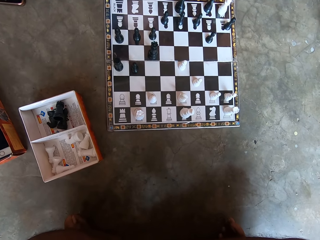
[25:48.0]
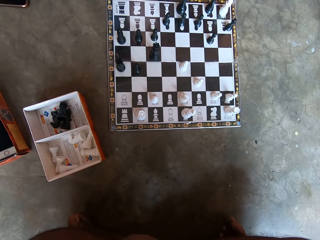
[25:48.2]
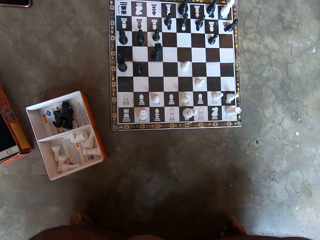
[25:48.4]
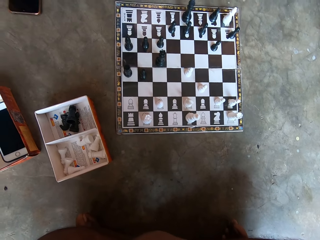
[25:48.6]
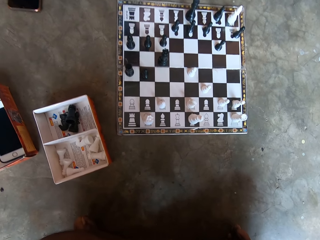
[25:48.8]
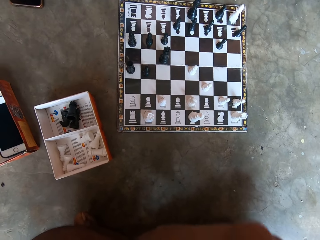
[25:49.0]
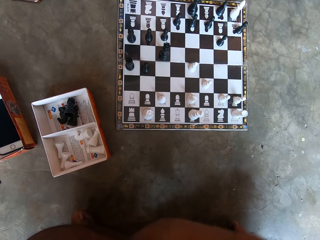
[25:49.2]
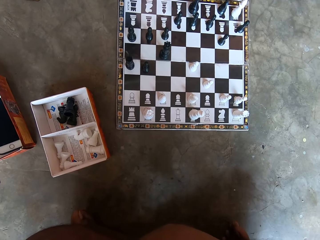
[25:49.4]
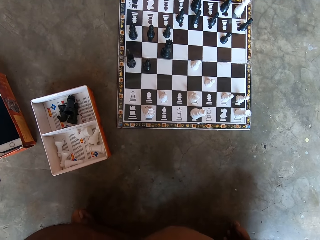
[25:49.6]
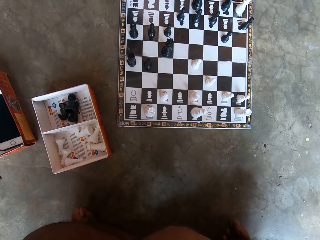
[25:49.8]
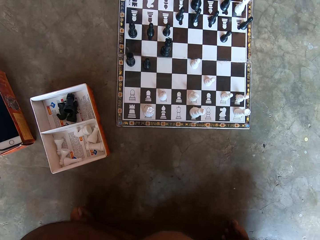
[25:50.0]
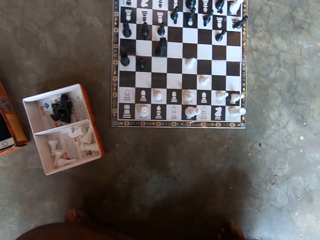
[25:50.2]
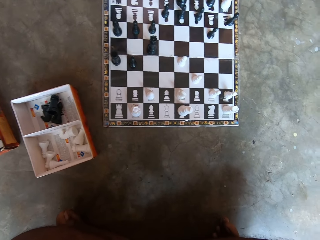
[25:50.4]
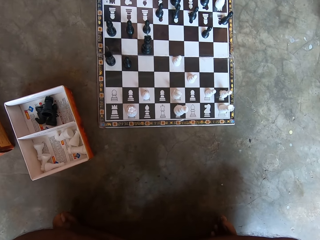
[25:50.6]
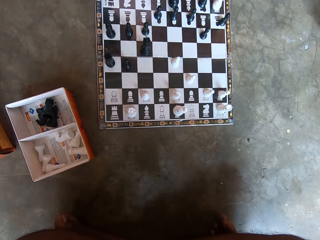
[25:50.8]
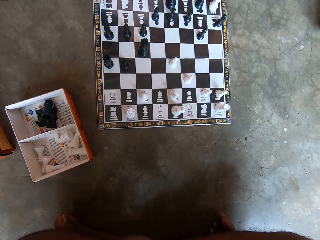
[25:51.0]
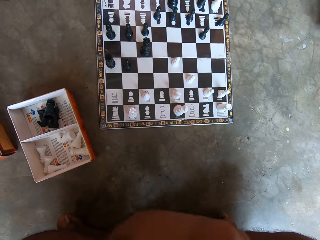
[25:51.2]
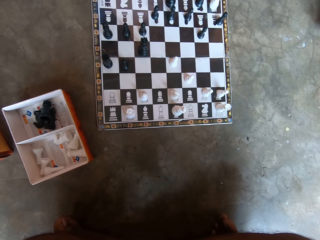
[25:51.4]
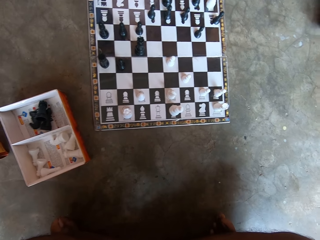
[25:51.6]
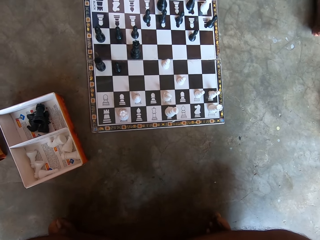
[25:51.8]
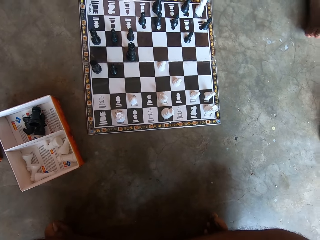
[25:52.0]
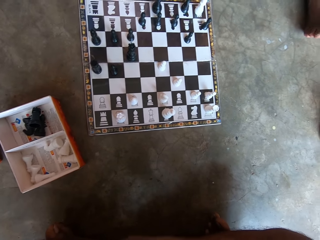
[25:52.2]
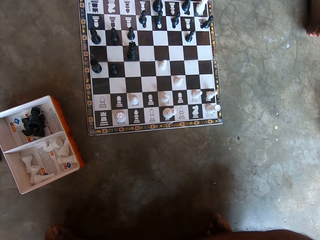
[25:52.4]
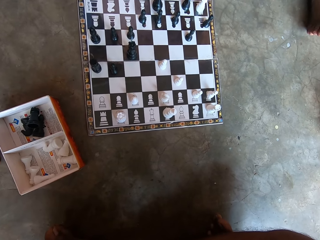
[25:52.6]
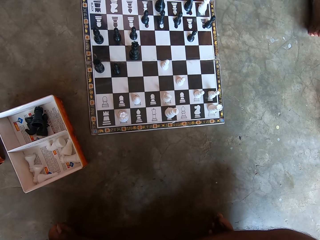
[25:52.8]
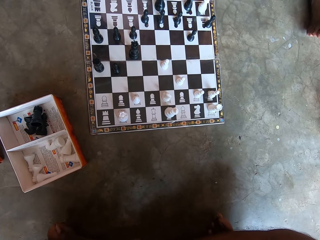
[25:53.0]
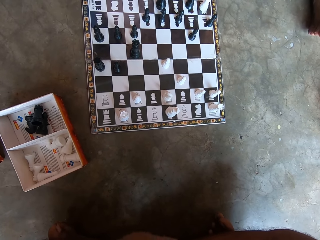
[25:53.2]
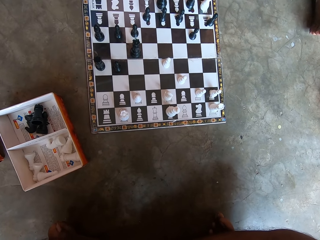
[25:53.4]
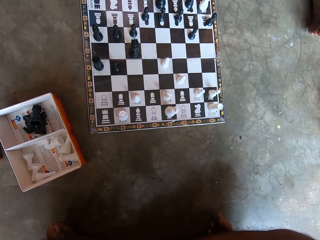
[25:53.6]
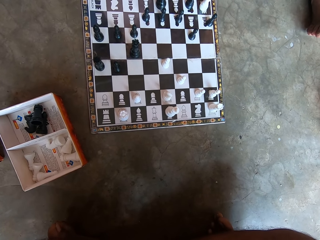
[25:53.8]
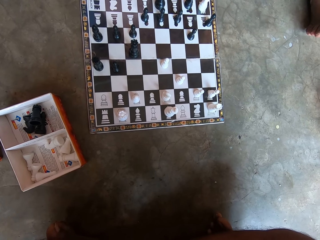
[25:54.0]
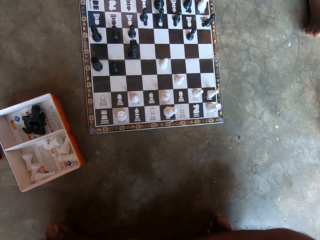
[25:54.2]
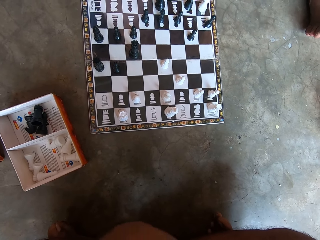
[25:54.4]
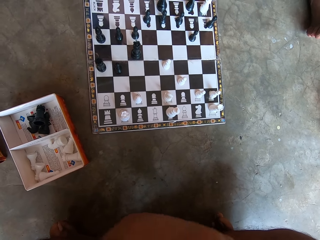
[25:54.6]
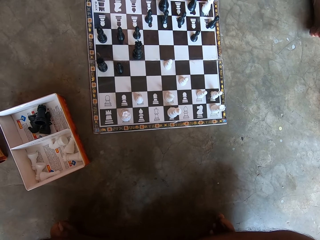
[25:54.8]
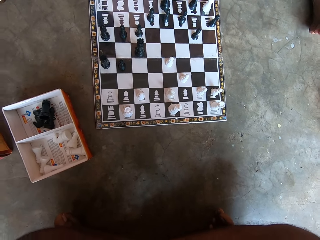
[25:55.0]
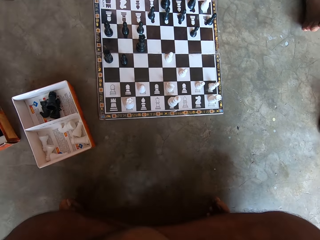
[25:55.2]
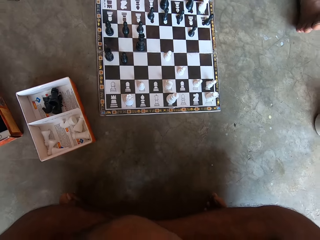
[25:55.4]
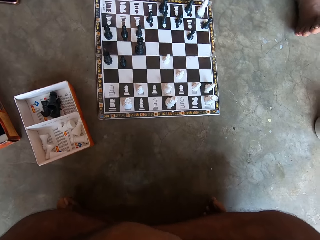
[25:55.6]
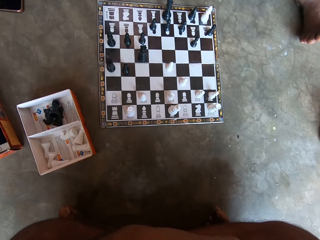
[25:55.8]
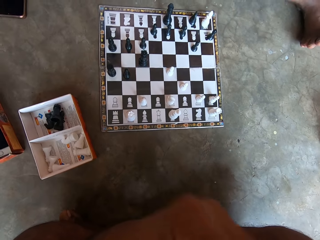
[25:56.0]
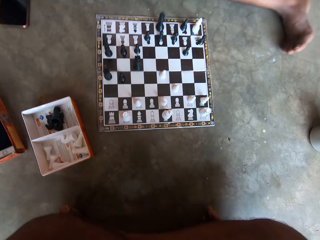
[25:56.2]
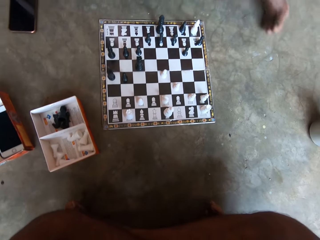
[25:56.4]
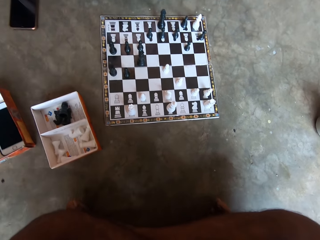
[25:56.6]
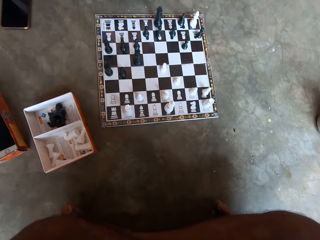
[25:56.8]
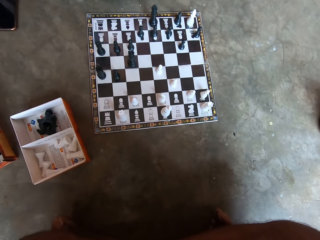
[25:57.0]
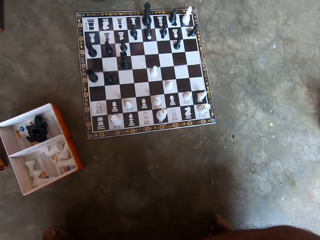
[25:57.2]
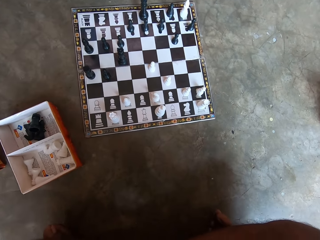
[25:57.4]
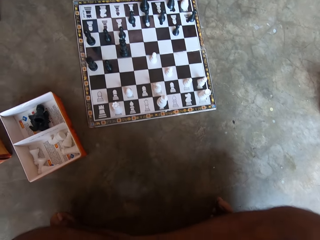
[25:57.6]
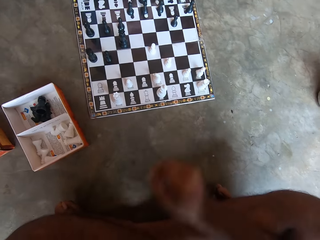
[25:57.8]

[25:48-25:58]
The camera wearer moves his hand. He looks at the chessboard. He moves his hand.

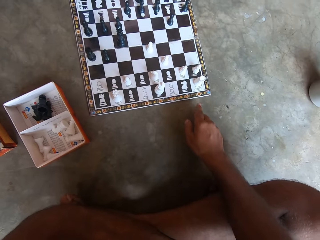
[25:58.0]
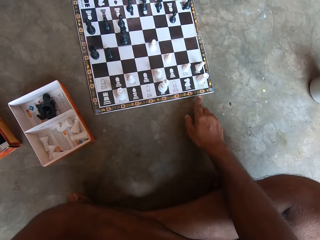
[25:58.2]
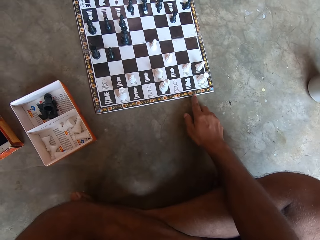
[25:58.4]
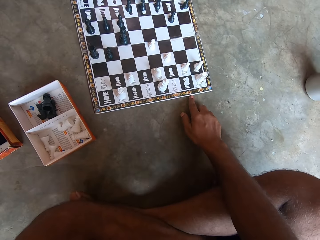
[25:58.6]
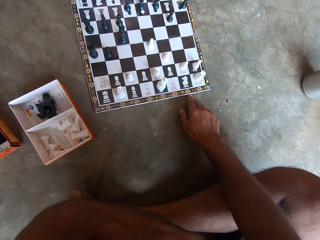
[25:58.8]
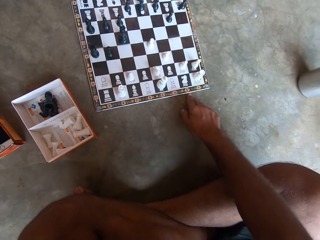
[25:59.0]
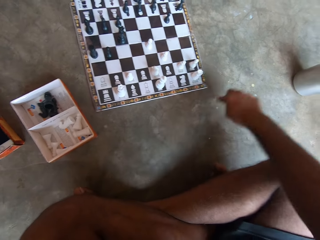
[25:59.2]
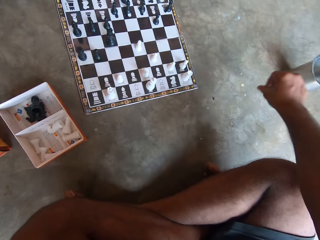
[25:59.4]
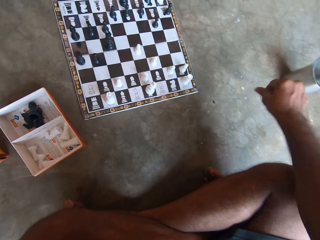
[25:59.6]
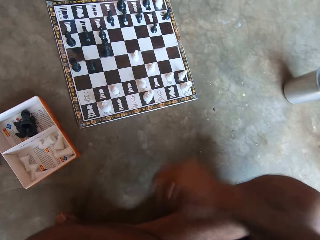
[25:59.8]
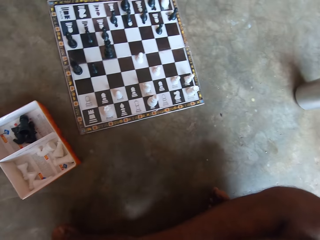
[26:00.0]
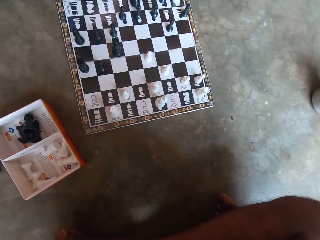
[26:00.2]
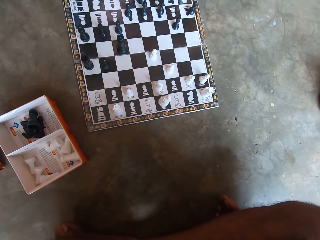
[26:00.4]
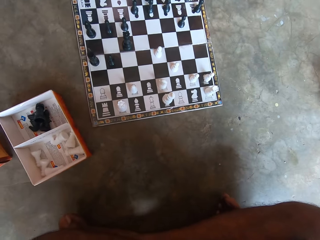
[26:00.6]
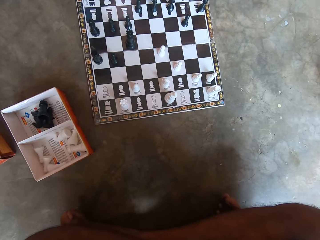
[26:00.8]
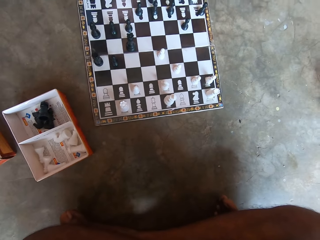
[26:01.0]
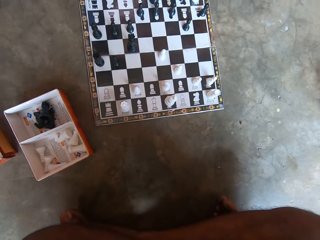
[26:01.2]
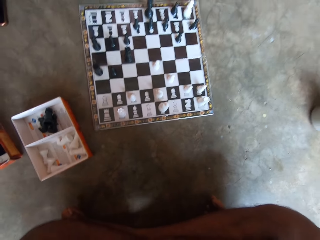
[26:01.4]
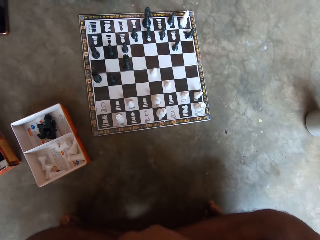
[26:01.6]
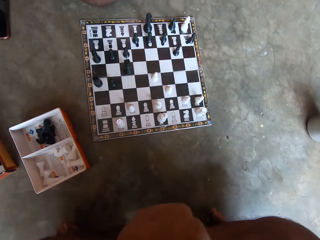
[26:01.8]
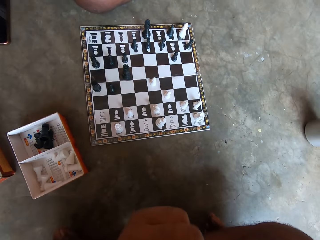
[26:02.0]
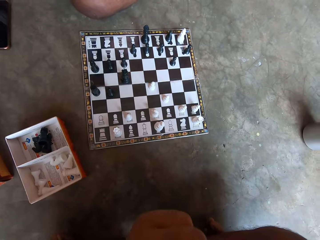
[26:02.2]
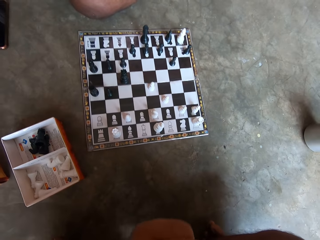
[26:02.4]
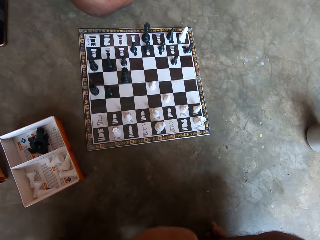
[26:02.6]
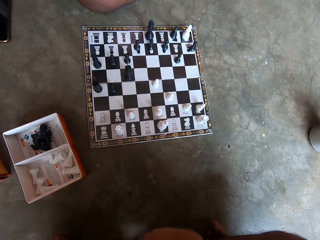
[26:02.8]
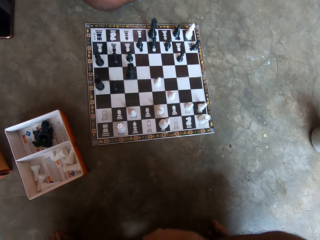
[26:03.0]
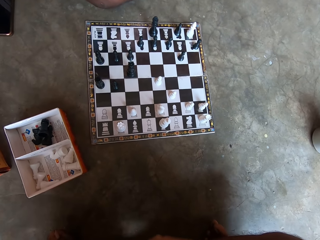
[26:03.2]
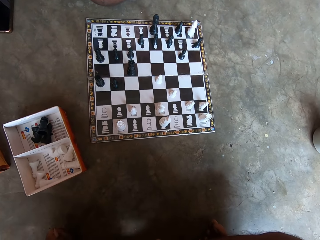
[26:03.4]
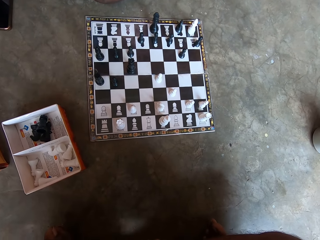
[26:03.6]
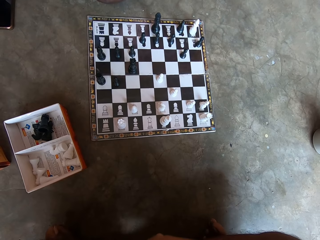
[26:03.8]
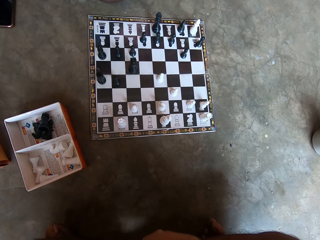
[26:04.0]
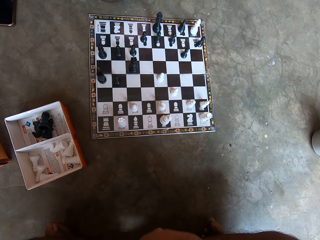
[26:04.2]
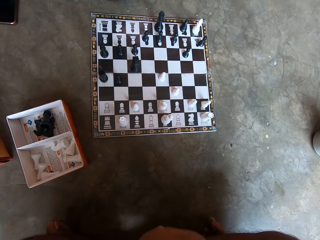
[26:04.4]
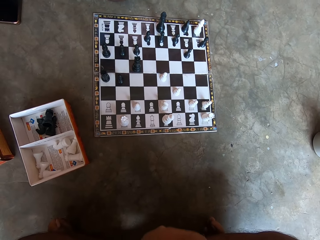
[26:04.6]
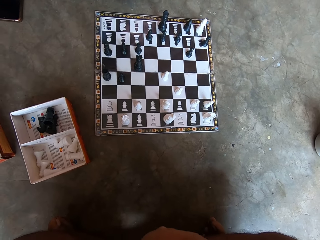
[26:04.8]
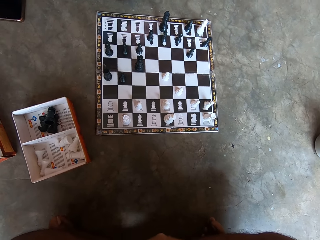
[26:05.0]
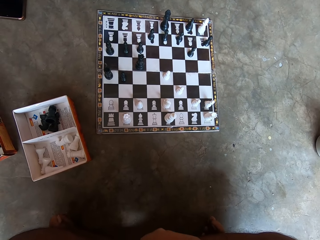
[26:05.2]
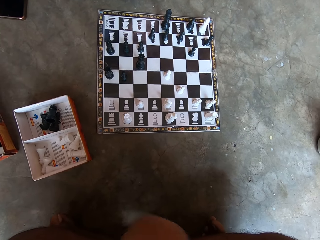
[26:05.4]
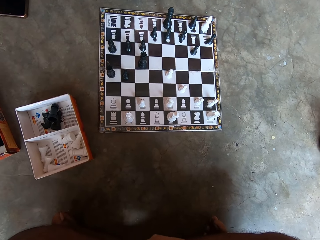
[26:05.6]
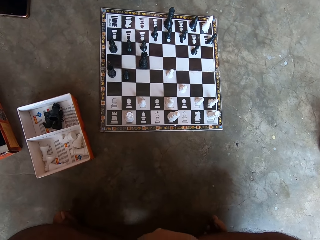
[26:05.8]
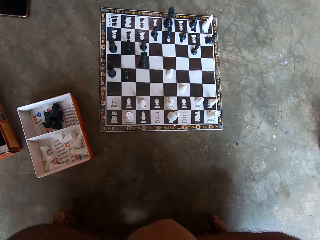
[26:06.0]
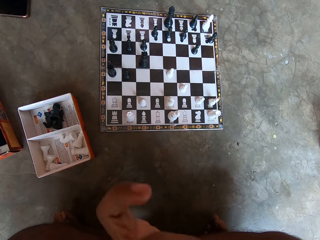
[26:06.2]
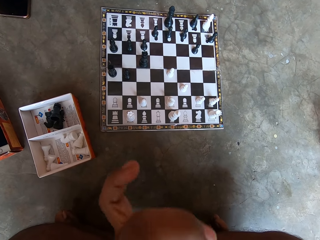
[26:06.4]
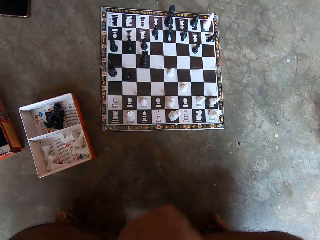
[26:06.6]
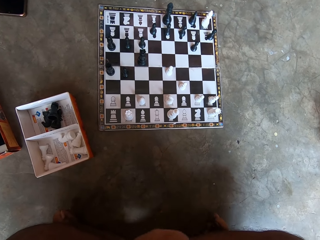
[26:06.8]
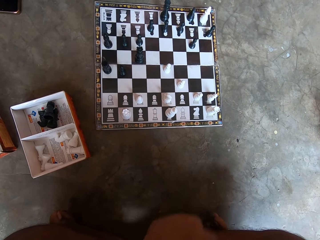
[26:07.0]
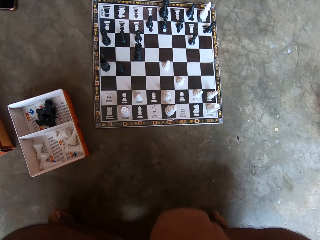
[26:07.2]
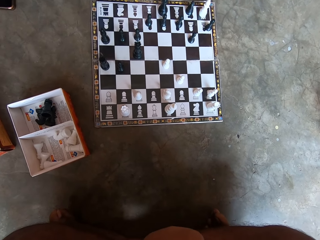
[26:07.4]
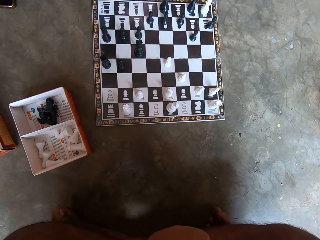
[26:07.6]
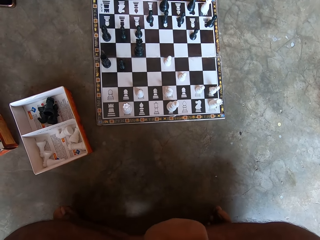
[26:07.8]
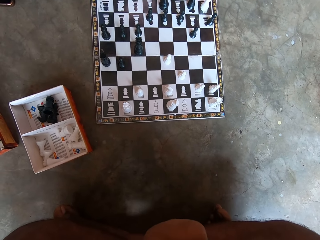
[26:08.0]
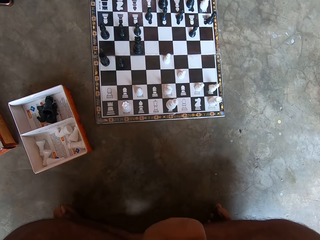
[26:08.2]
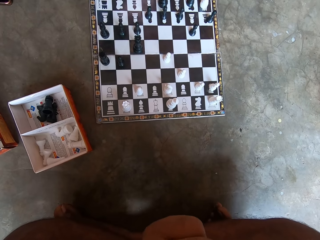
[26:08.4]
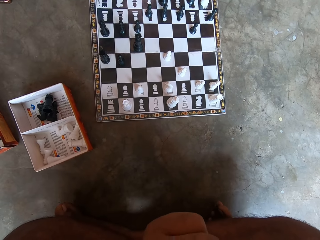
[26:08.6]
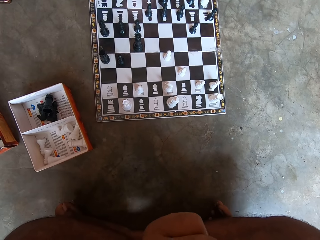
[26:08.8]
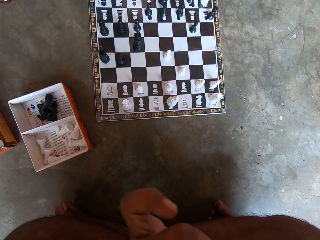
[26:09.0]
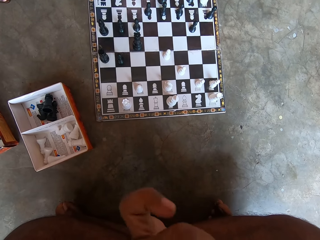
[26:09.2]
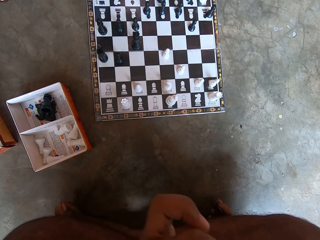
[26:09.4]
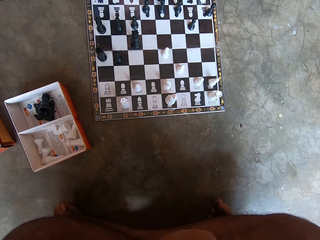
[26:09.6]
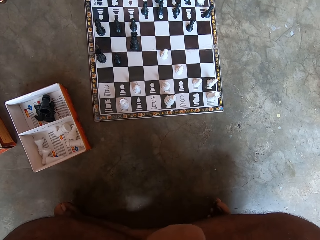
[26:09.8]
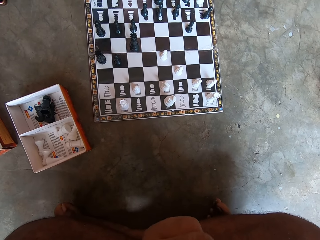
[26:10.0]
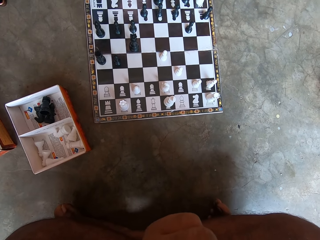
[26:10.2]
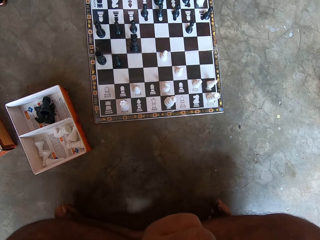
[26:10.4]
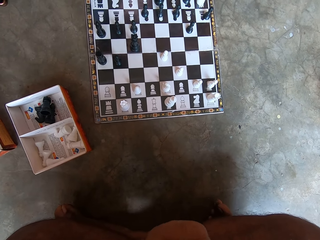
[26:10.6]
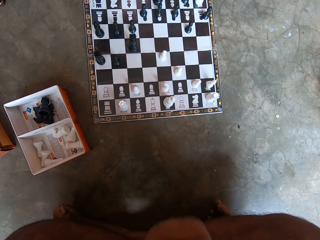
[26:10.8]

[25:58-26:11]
The camera wearer touches the chessboard. He removes the dust. He moves his hand. He looks at the chessboard. He moves his hand.
